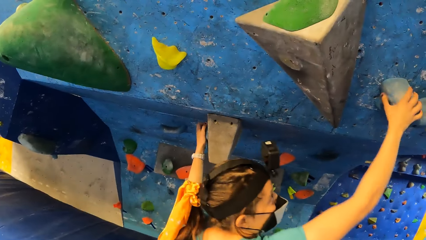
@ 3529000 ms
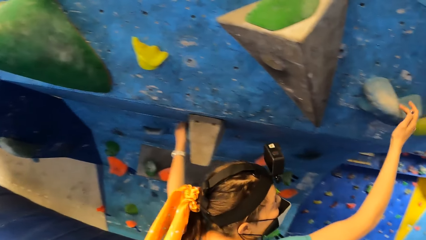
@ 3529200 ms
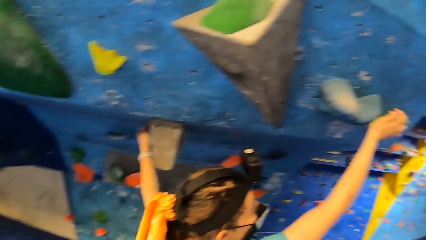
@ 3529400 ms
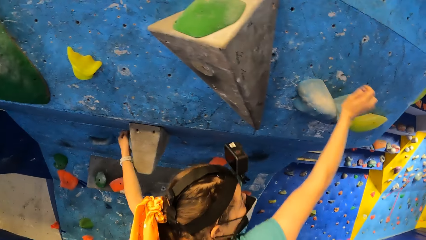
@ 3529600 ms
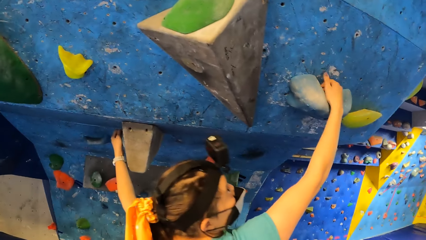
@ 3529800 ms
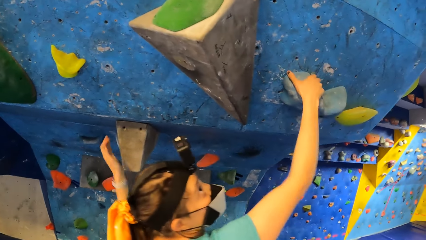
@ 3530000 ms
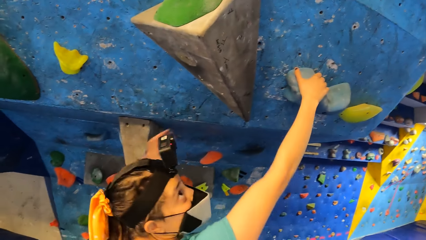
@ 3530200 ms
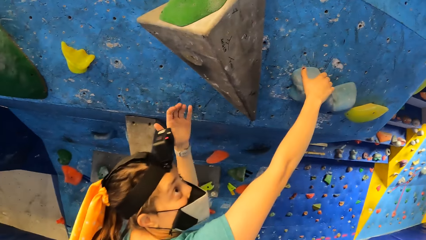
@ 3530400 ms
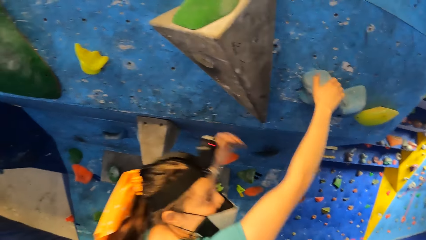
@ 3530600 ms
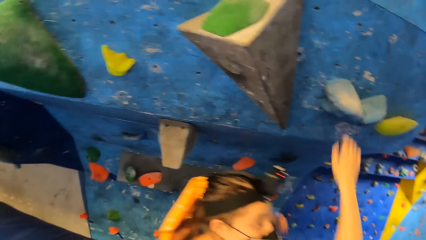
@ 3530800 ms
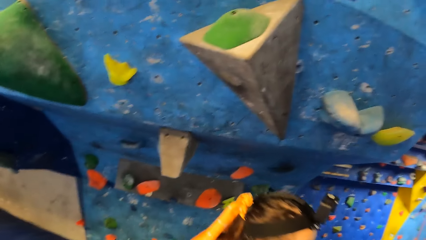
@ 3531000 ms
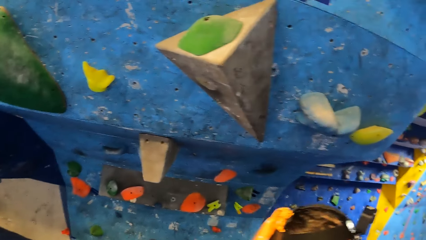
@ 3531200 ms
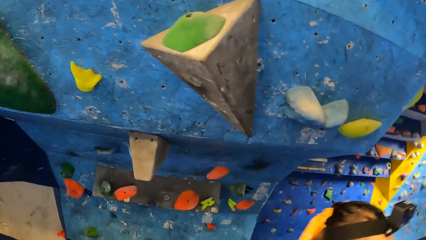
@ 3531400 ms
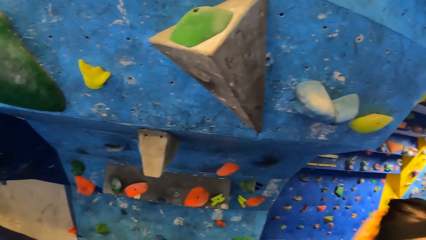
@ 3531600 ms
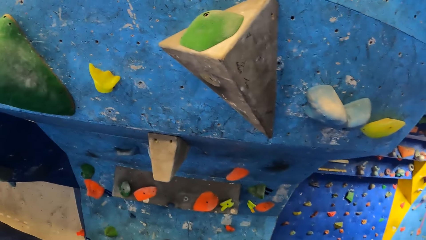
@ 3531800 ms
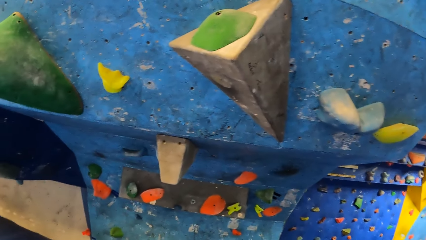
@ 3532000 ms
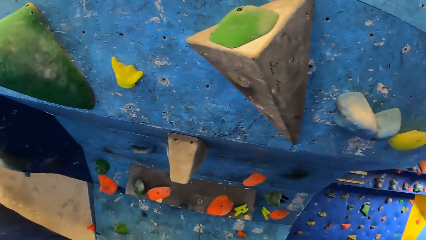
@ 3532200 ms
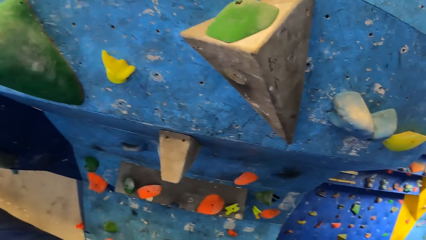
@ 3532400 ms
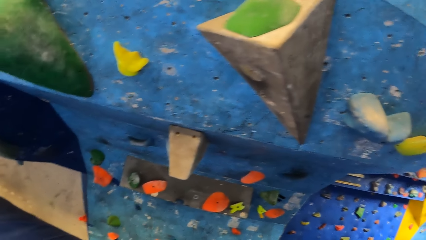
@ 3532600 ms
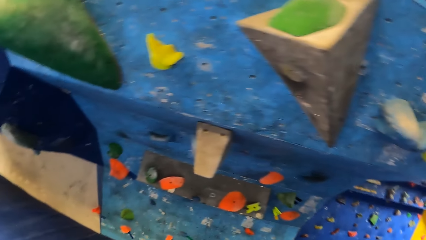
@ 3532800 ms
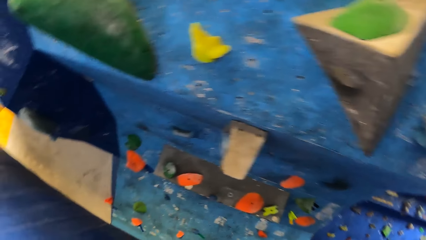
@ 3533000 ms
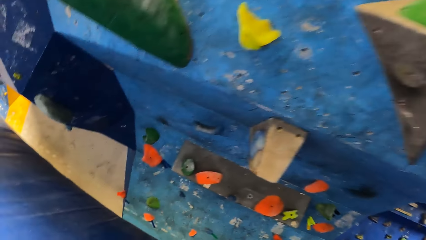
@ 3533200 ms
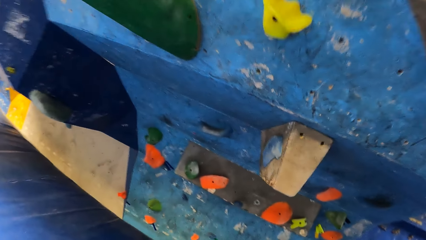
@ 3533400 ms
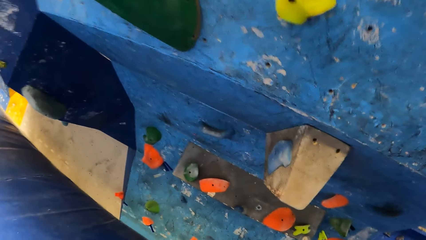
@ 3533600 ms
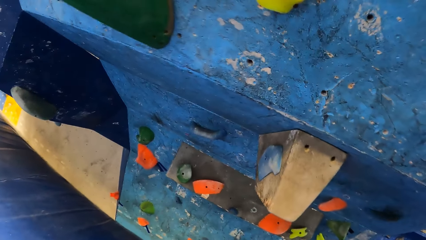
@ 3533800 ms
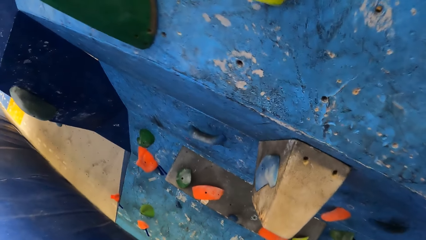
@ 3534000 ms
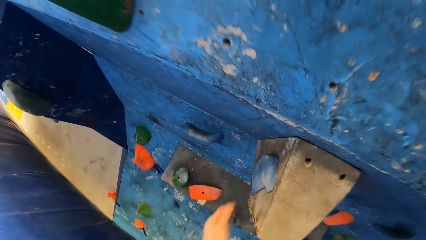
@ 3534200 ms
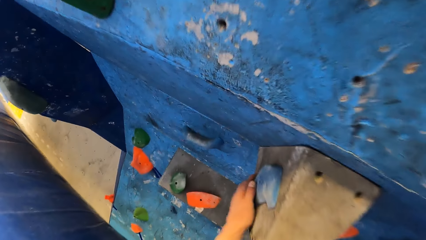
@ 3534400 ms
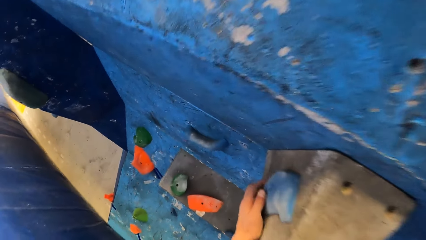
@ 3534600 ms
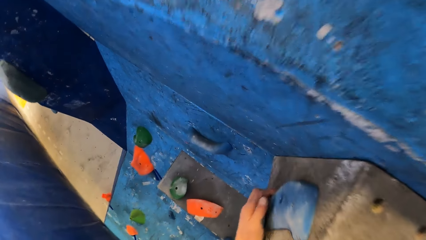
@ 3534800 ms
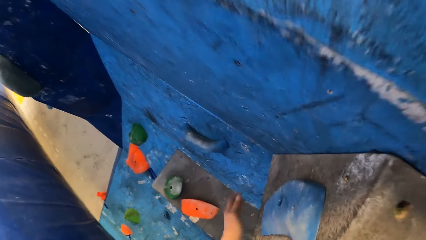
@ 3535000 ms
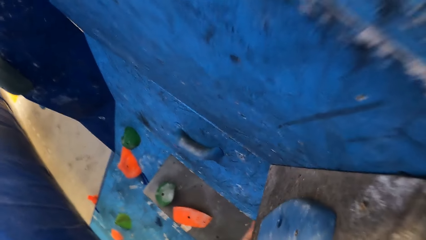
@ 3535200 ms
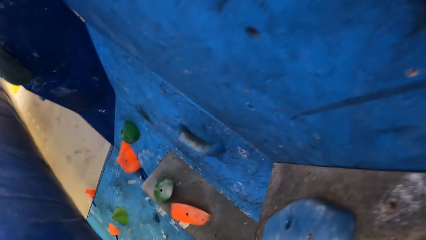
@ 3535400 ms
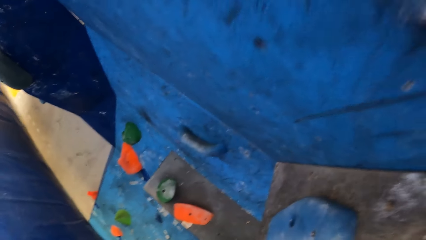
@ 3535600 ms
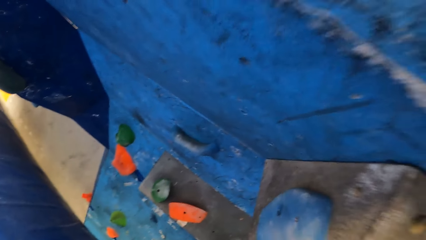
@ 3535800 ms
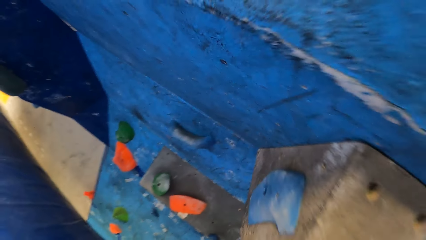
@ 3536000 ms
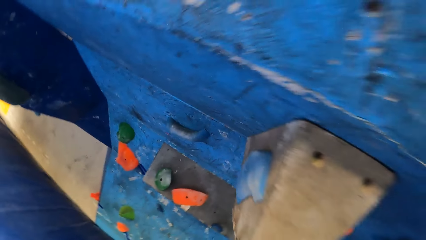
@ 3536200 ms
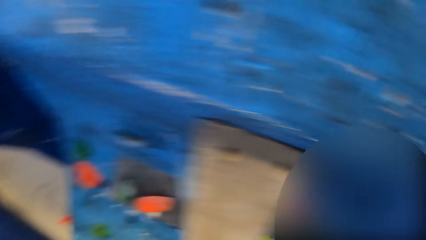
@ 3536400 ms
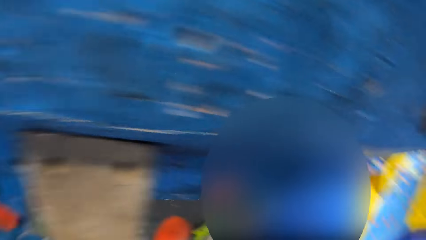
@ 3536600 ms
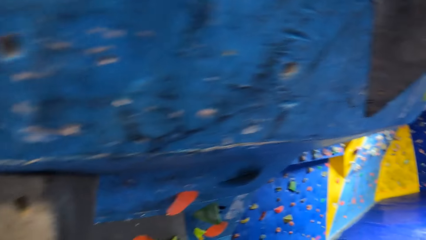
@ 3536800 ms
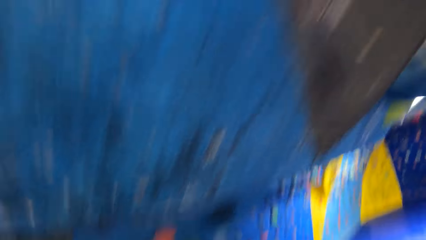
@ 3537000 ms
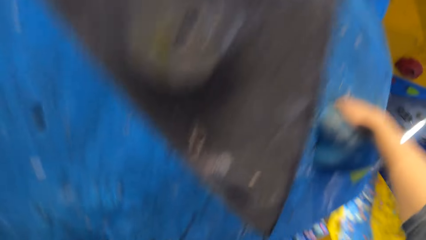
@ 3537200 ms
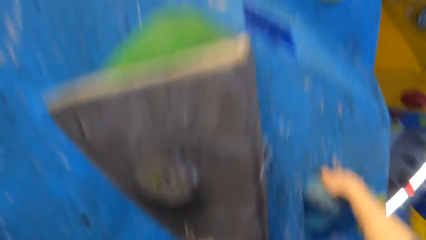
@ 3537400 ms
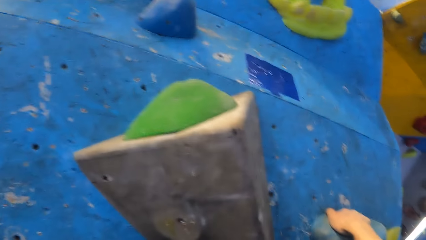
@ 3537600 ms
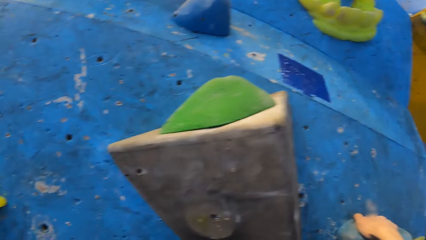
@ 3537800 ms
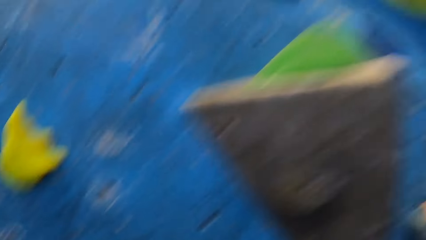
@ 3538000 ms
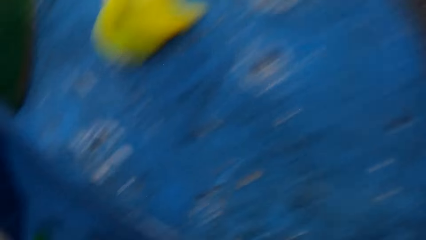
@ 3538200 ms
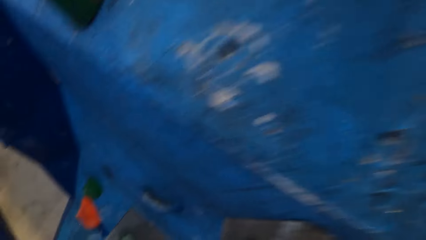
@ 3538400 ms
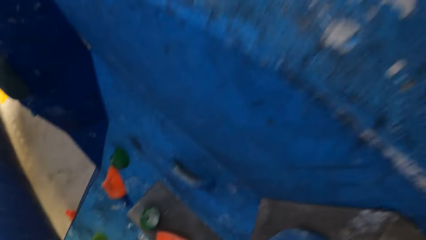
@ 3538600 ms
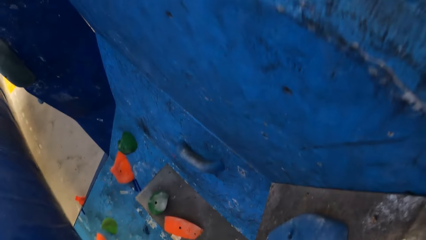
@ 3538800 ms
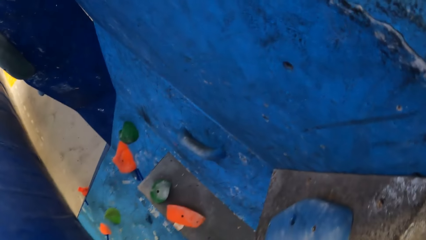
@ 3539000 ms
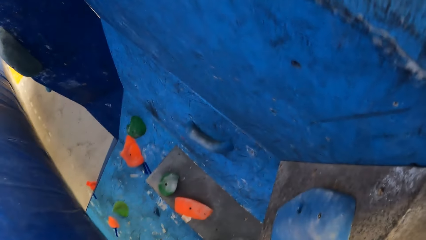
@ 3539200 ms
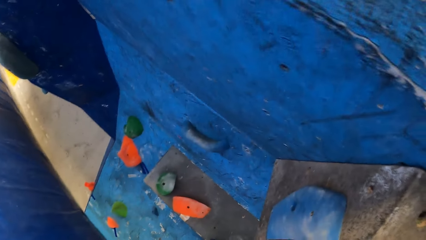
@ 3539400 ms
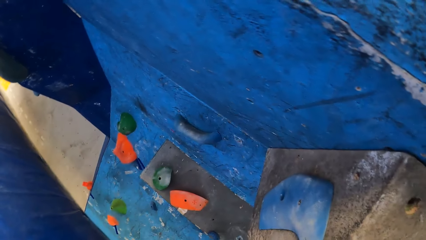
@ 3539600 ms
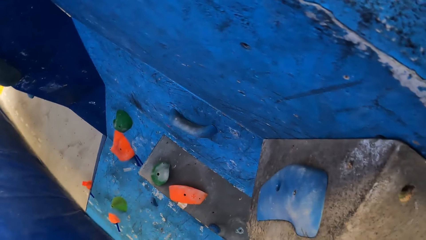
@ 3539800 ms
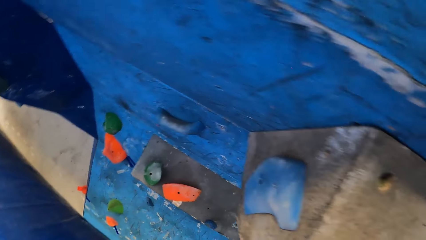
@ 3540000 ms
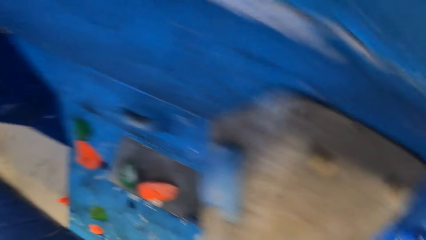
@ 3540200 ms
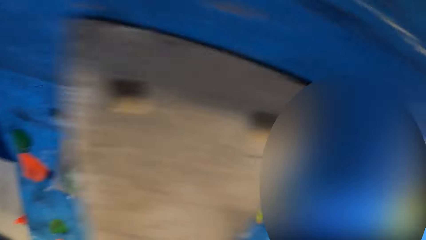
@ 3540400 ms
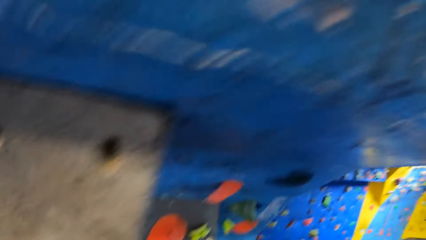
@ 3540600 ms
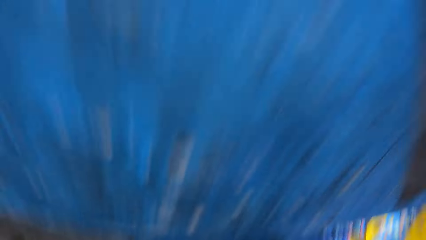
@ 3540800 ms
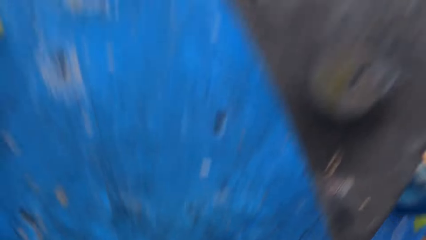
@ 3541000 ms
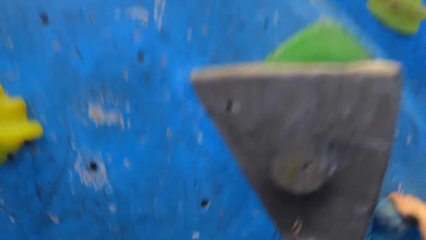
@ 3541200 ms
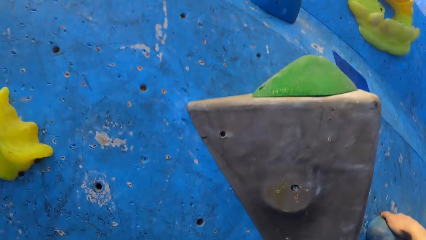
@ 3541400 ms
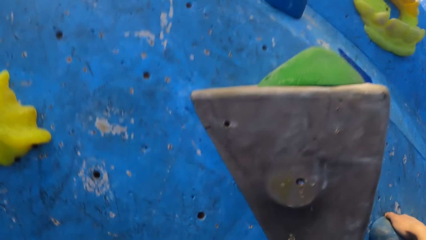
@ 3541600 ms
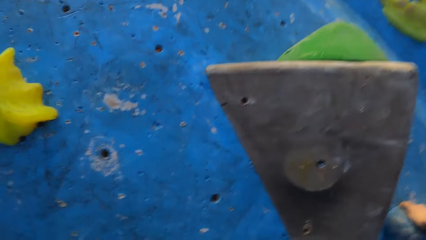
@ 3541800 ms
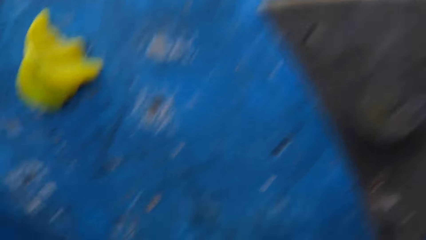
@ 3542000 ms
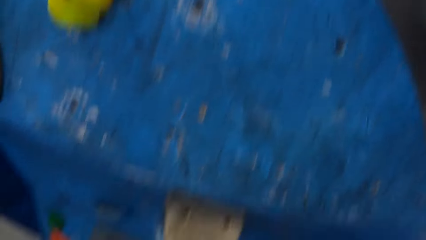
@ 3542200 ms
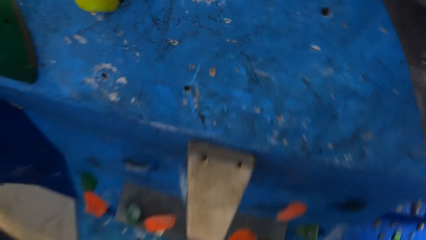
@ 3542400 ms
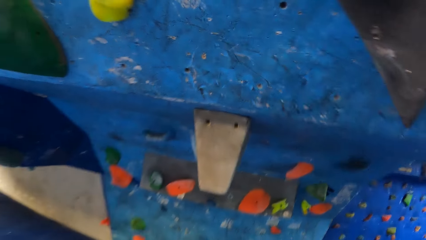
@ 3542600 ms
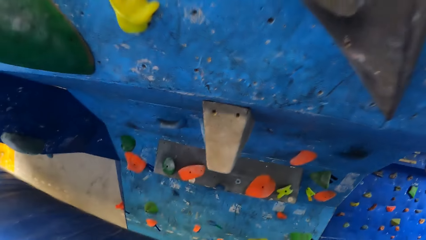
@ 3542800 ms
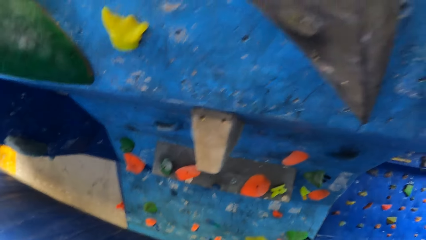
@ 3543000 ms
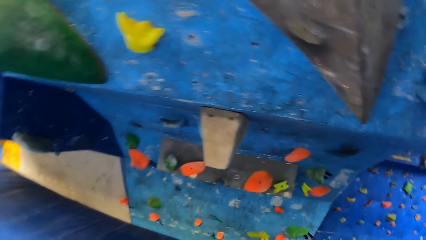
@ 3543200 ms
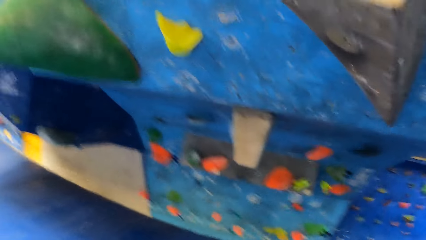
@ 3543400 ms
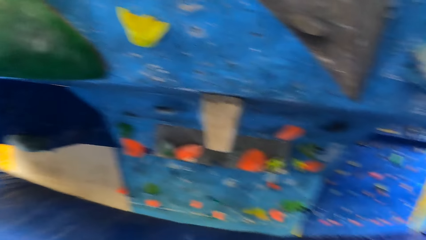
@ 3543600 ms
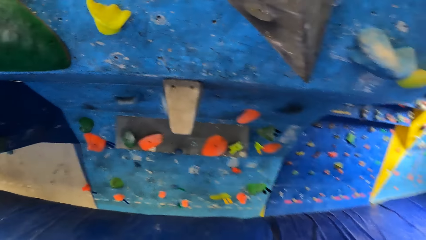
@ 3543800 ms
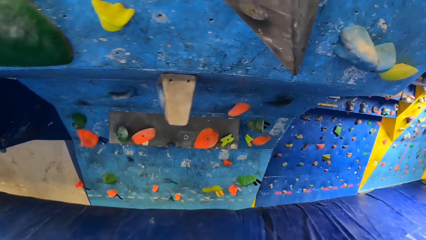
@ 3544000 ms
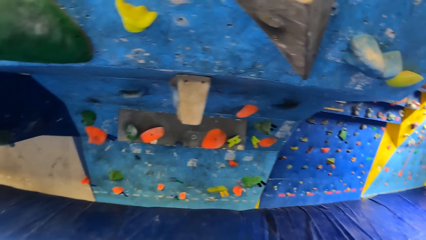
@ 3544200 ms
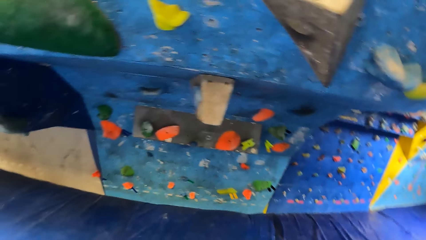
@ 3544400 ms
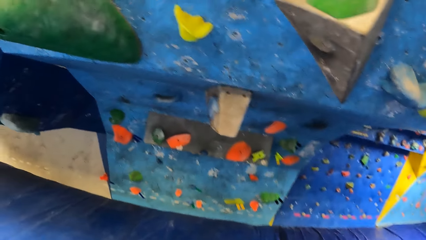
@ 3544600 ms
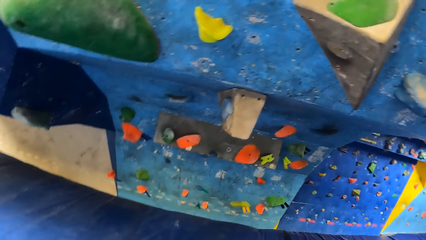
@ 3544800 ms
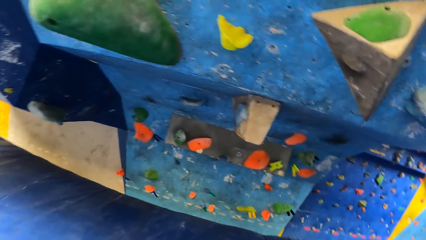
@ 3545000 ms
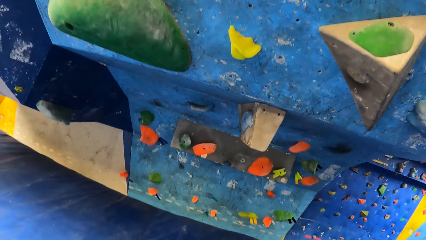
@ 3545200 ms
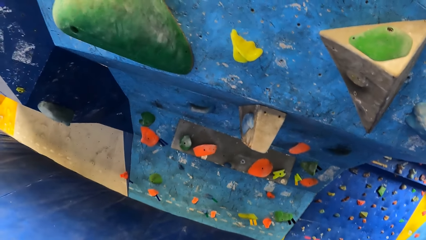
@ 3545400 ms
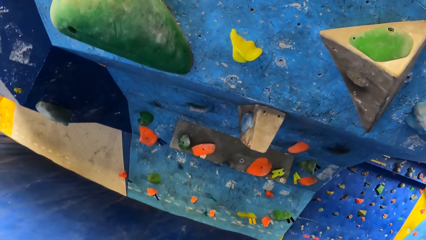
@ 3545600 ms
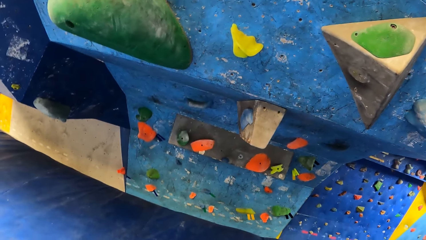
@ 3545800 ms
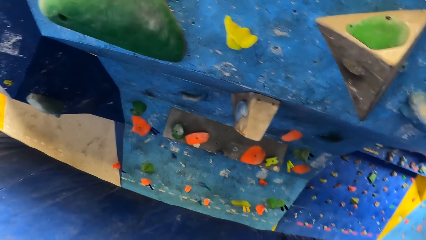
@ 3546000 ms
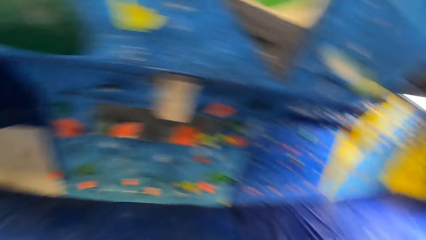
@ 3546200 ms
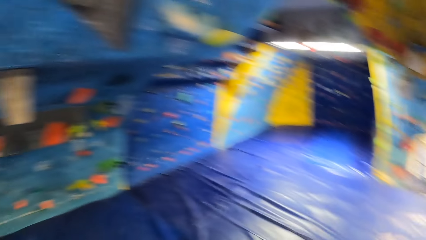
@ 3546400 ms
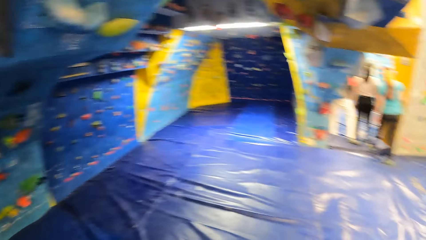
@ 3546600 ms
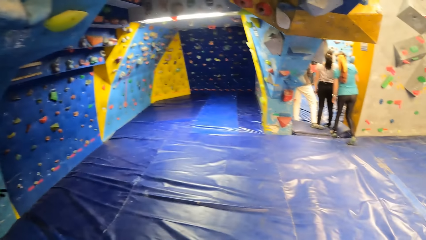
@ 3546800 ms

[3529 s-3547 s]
A woman walks away. The camera wearer stares around. He touches the climb hold on the bouldering wall with his left hand. He holds the artificial rock. He looks around.
